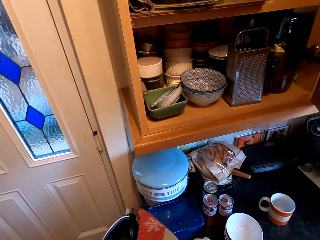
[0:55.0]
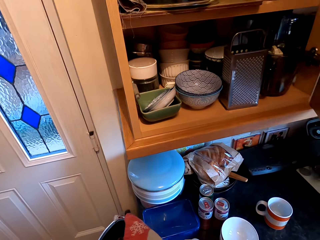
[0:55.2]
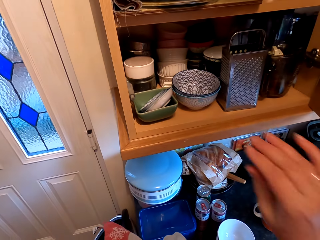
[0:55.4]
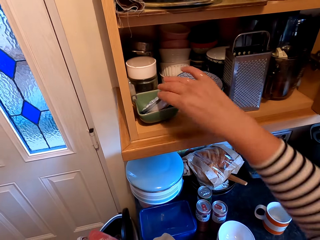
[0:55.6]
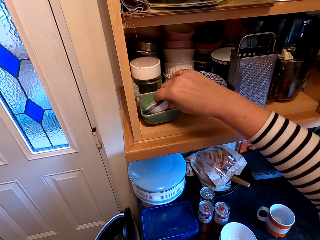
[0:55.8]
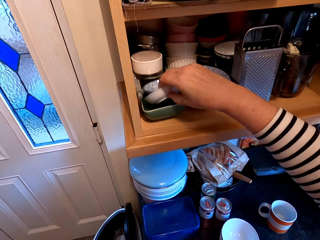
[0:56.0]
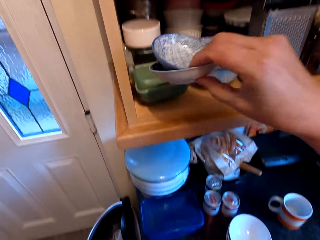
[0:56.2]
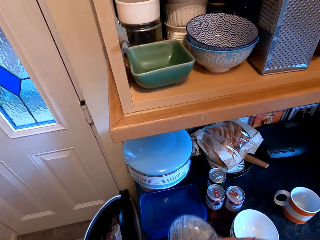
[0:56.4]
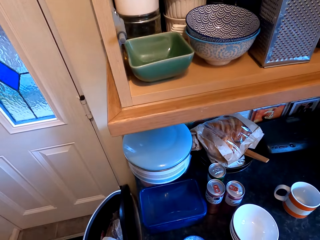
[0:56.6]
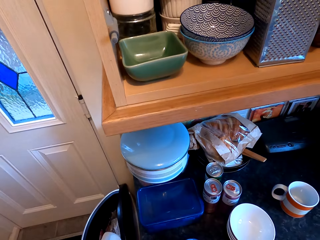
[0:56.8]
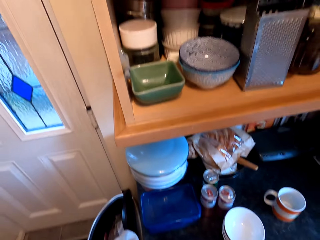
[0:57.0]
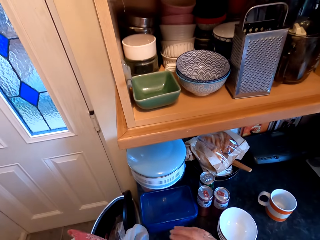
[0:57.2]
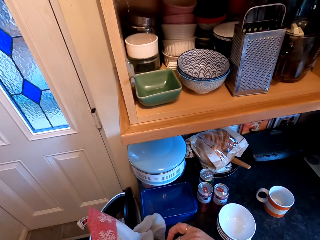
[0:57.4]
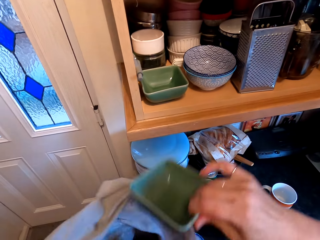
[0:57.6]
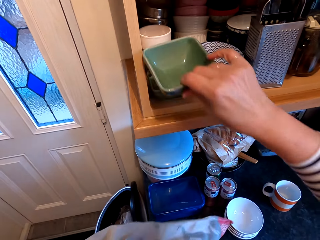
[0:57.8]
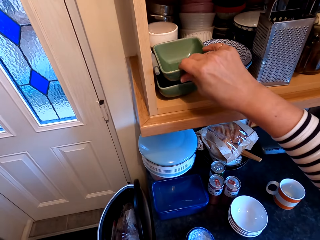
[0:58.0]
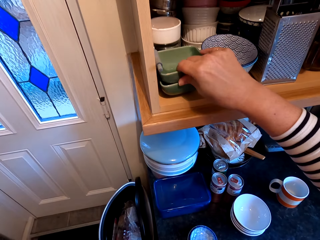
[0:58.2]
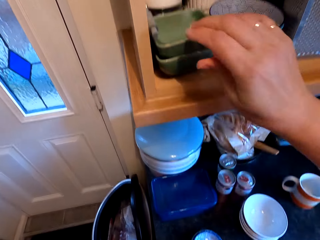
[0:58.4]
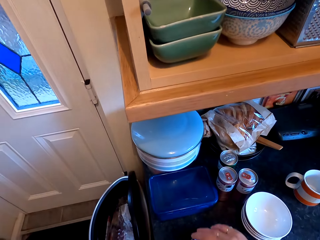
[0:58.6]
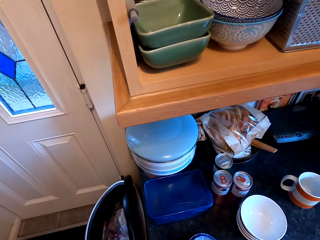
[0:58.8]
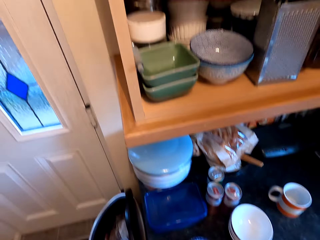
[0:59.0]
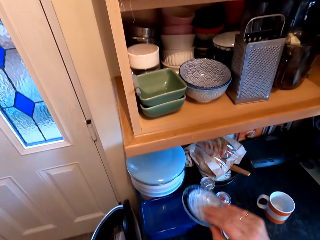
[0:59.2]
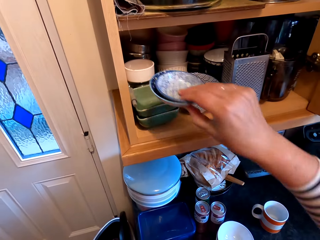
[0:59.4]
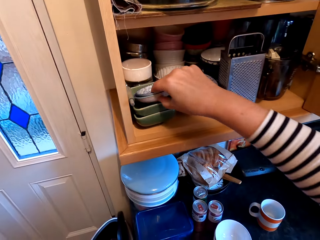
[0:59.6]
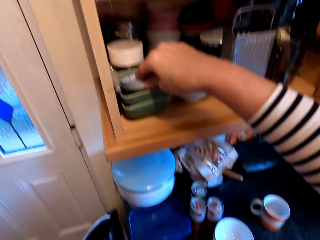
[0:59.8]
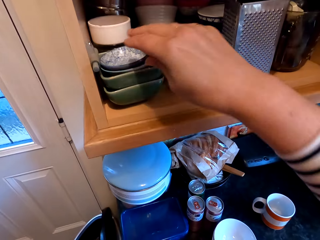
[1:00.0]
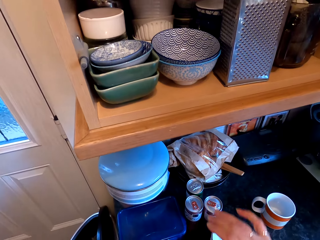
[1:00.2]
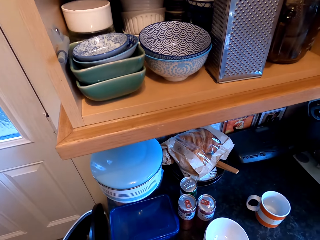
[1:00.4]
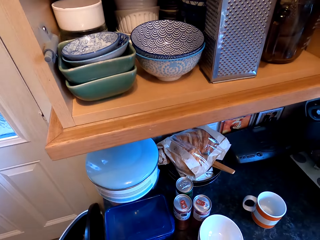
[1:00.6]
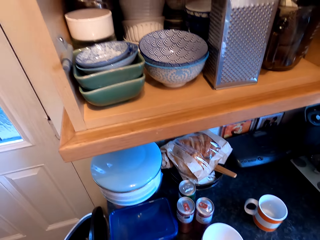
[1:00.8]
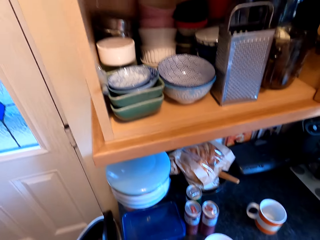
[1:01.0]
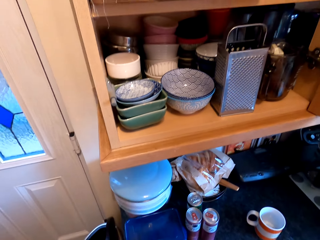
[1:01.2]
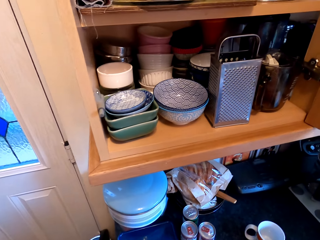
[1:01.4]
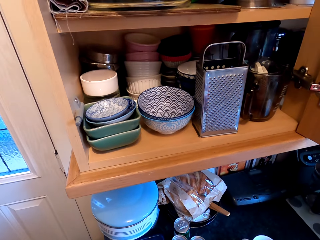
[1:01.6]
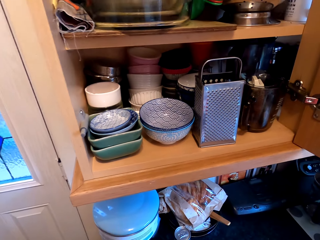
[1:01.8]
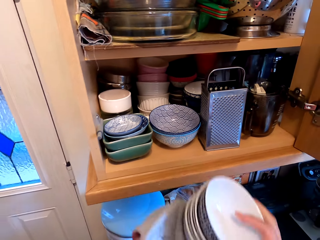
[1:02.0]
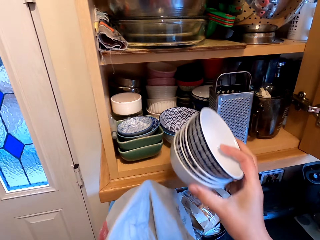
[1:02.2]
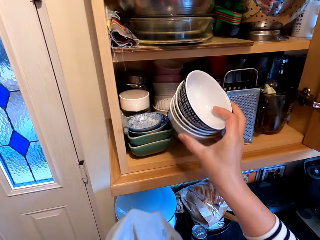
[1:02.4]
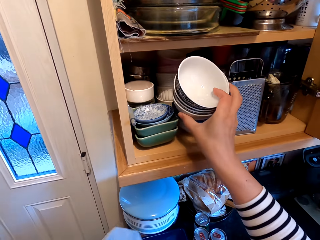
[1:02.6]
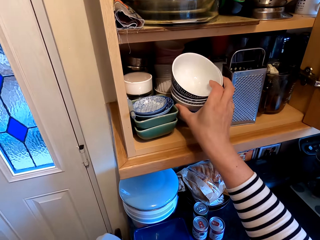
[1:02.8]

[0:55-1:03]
The camera wearer opens the cupboard. They take out the dishes from the cupboard, put the dishes in the cupboard, and put the dishes on the others. They pick up the dishes.

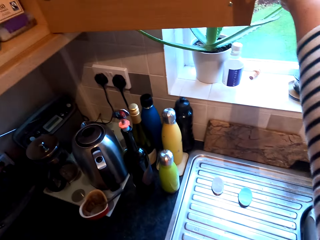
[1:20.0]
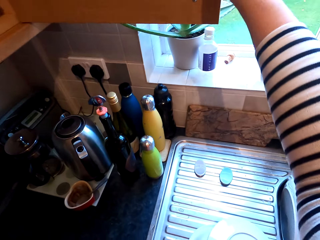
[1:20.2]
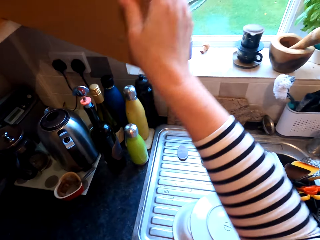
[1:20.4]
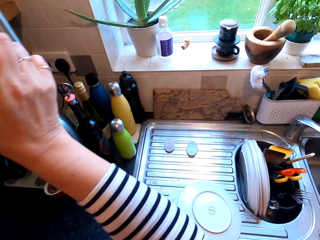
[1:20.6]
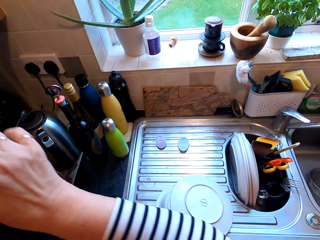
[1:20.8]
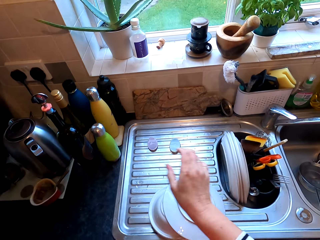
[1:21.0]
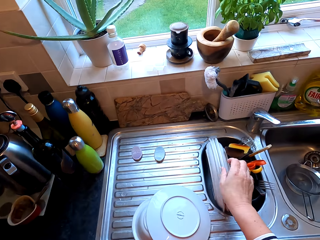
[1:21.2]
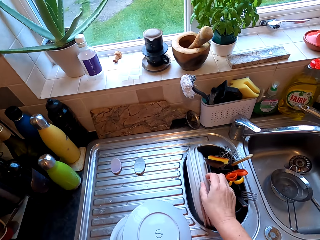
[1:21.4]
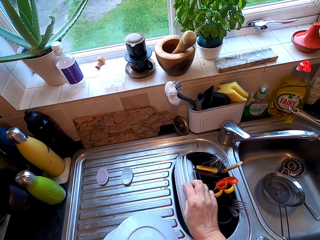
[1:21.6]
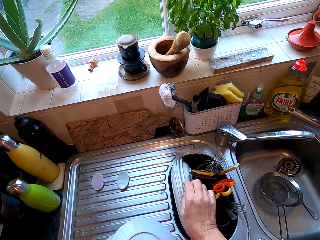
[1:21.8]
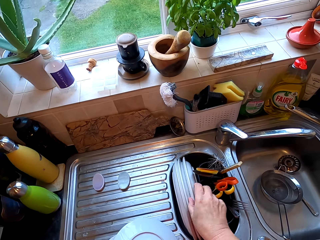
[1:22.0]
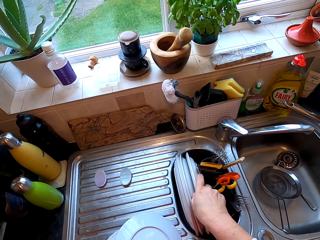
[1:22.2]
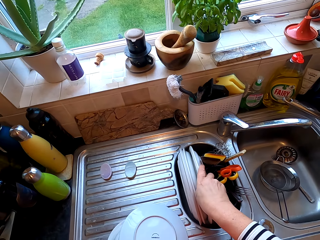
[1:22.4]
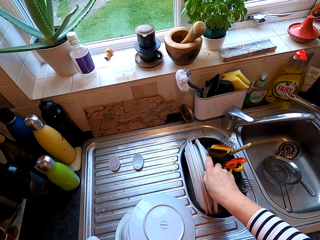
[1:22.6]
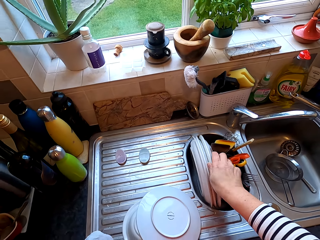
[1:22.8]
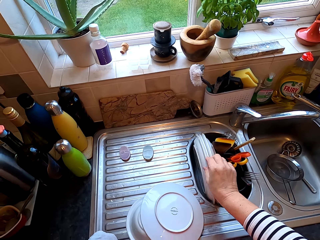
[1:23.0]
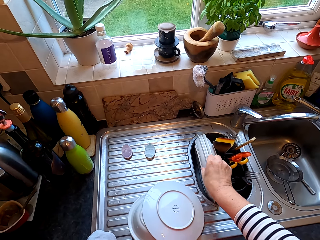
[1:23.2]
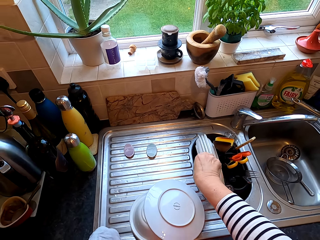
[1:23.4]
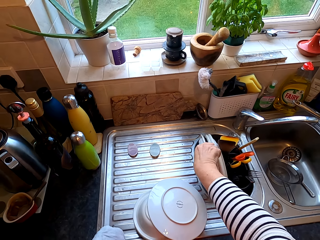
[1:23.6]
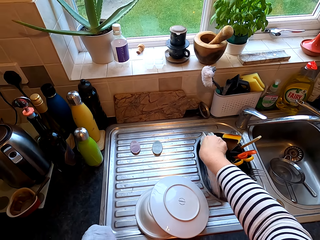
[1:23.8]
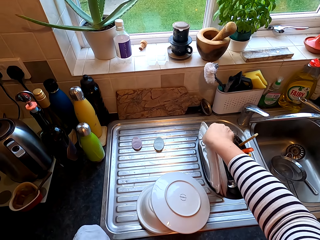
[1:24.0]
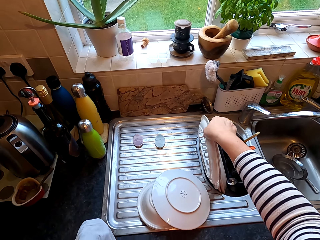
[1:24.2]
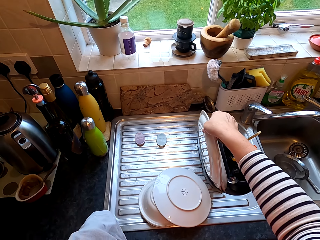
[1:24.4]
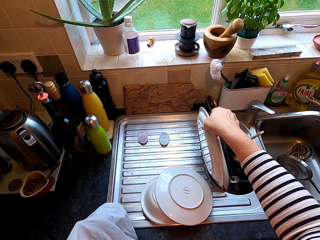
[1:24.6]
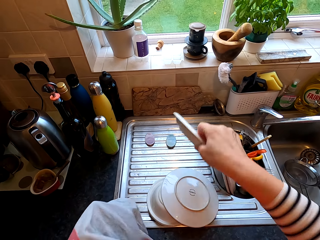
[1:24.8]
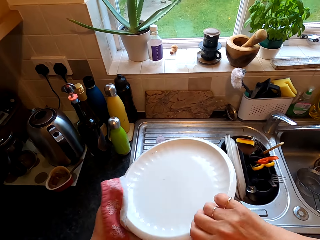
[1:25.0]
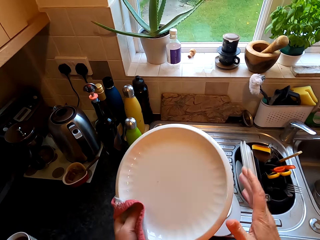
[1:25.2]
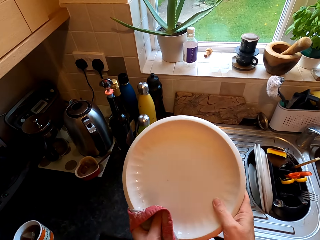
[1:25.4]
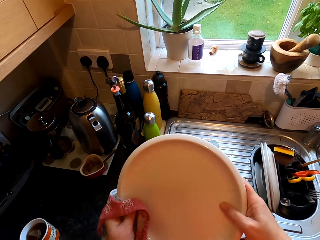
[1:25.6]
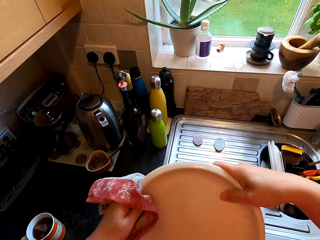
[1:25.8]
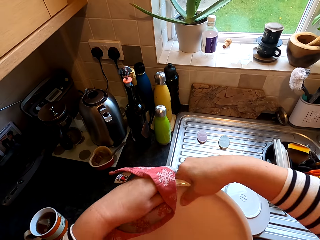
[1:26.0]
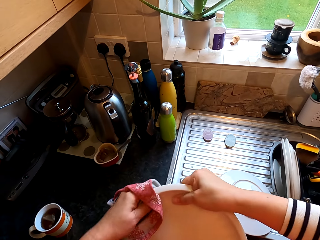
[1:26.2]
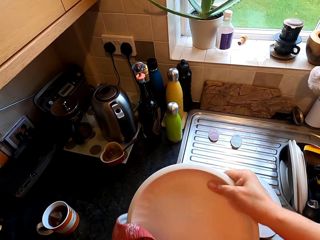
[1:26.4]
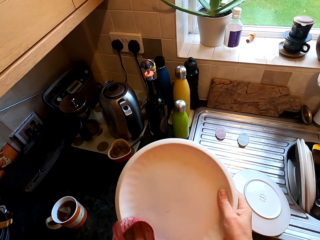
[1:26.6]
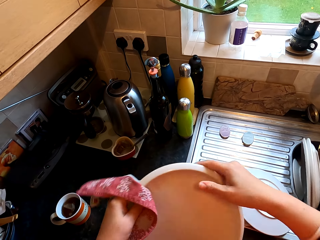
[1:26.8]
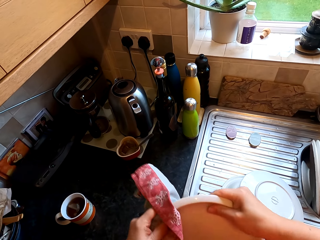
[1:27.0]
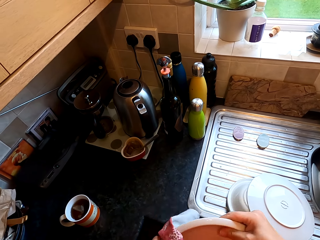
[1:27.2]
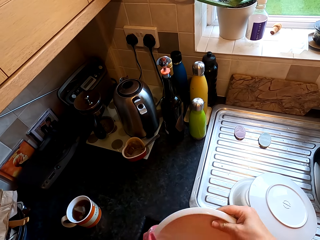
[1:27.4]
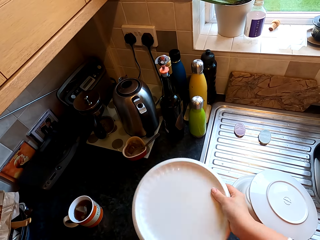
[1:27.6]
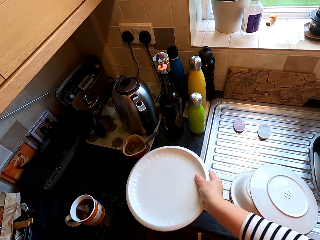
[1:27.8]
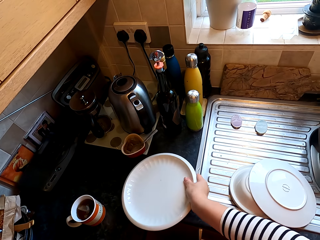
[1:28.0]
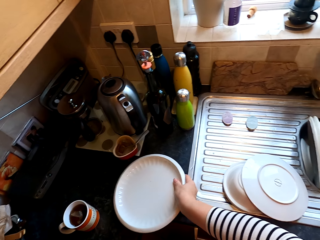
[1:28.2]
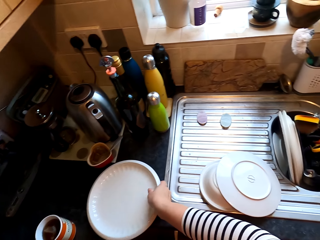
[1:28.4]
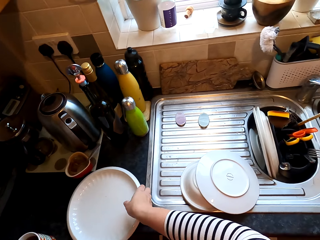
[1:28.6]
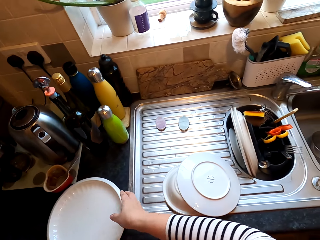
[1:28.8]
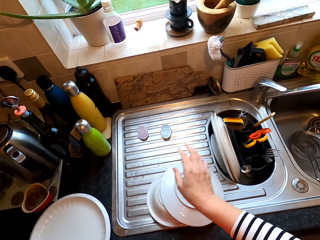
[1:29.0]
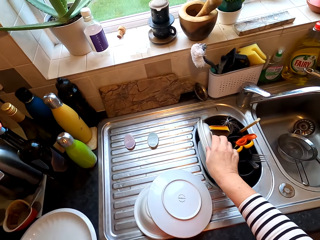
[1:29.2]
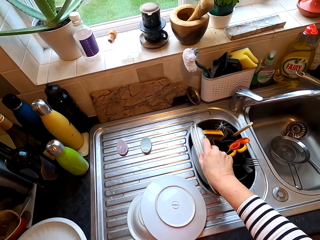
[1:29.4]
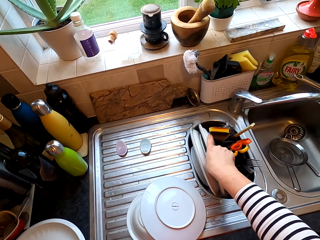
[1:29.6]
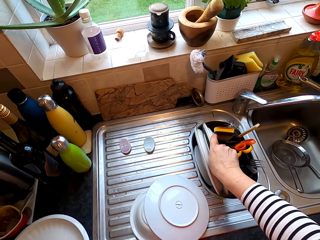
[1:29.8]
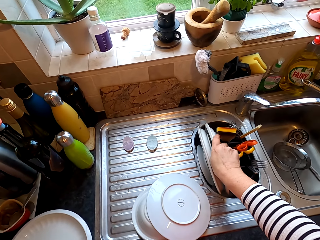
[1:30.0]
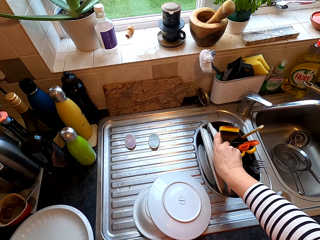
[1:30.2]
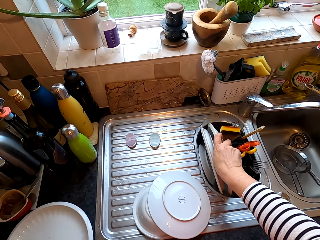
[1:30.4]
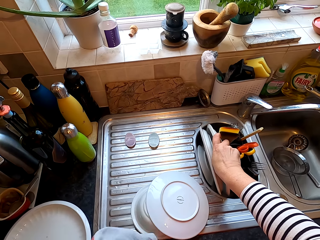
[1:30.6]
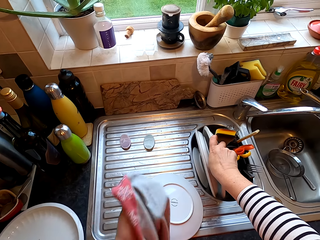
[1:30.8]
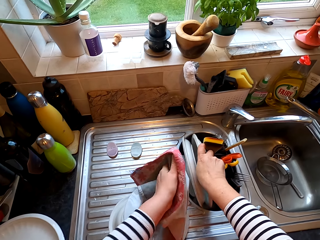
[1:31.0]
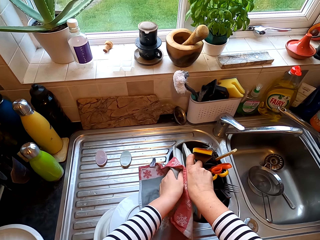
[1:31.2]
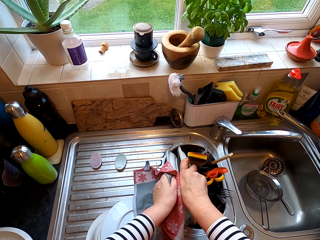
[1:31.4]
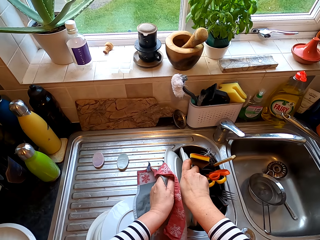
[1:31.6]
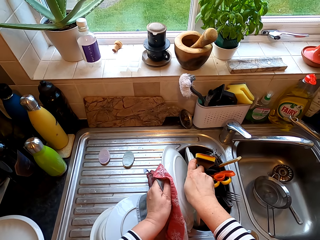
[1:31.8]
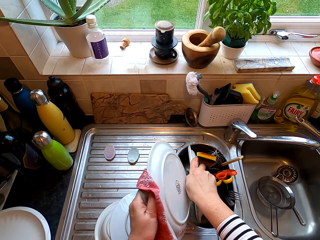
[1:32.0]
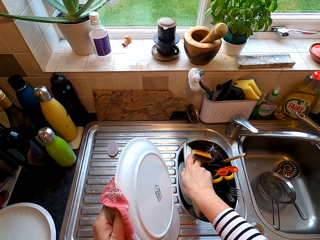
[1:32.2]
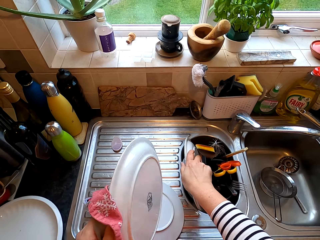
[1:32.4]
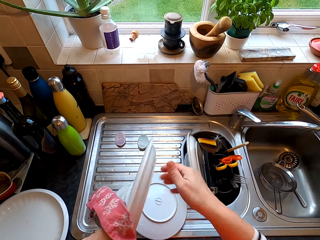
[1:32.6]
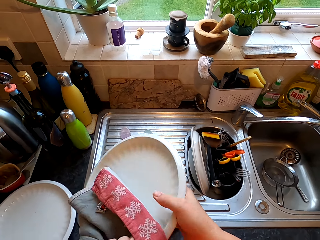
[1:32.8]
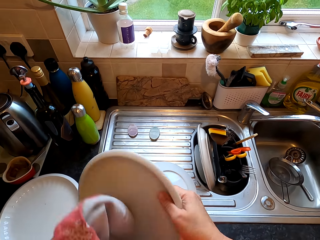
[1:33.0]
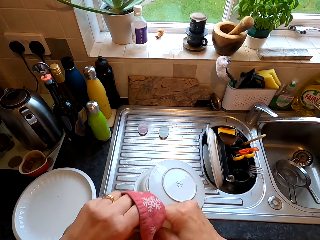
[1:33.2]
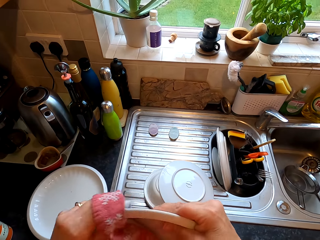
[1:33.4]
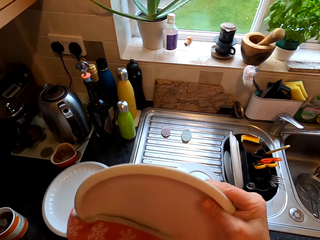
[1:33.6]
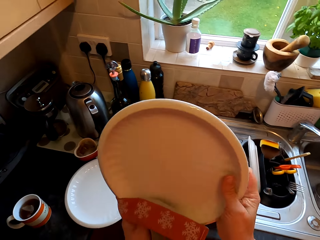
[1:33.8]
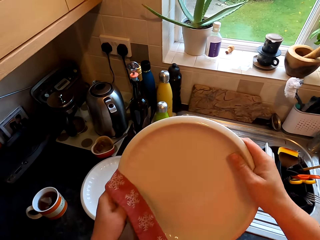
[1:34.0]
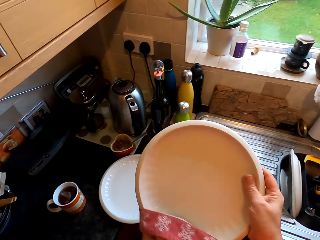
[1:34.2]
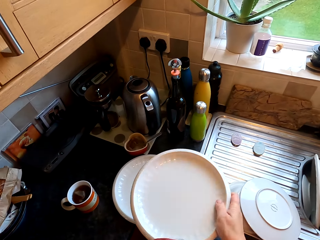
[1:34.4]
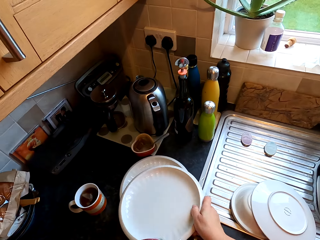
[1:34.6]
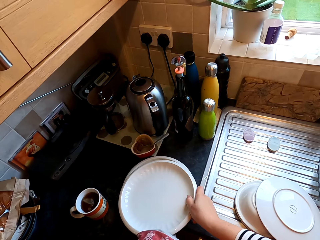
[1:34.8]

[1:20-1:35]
The camera wearer closes the tin or cabinet. They pick up the plate and wipe the plate with the cloth. They place the plate on the countertop. They pick up the plate and wipe the plate with the cloth.
